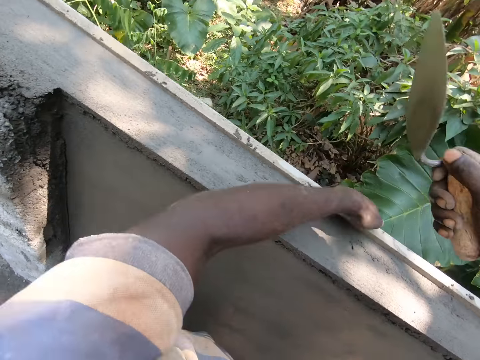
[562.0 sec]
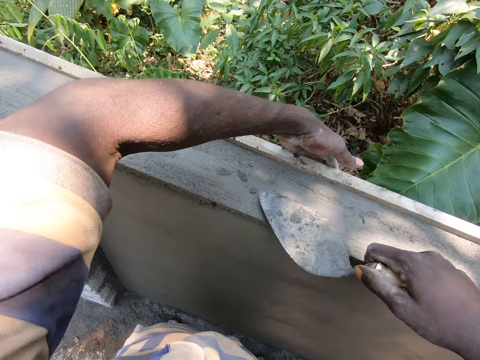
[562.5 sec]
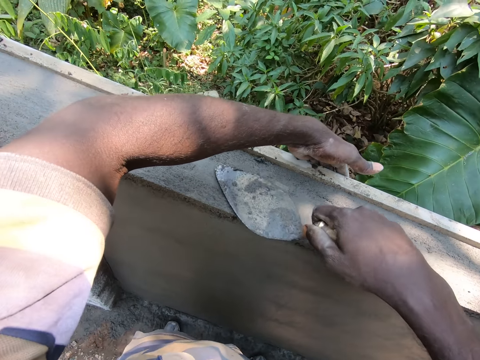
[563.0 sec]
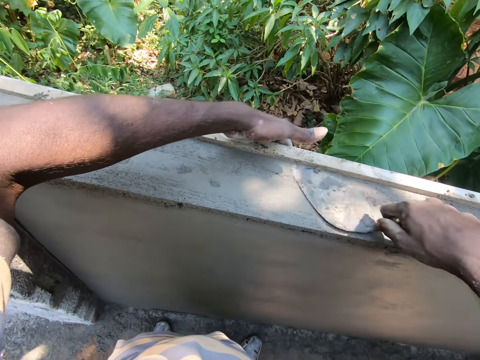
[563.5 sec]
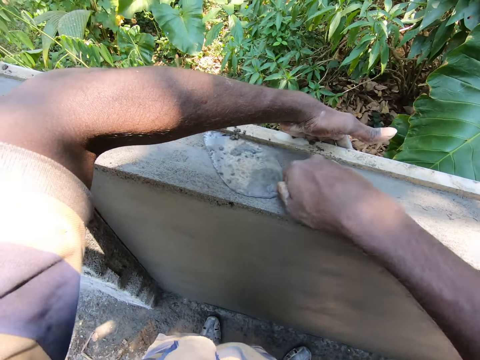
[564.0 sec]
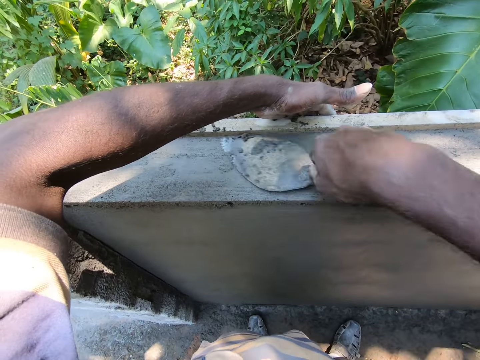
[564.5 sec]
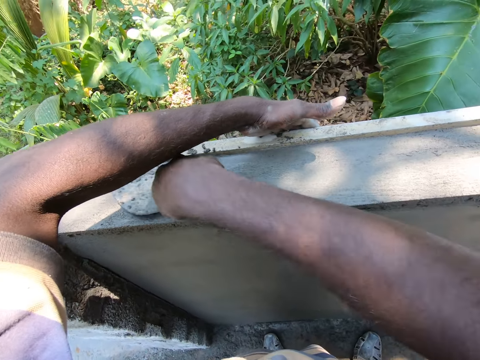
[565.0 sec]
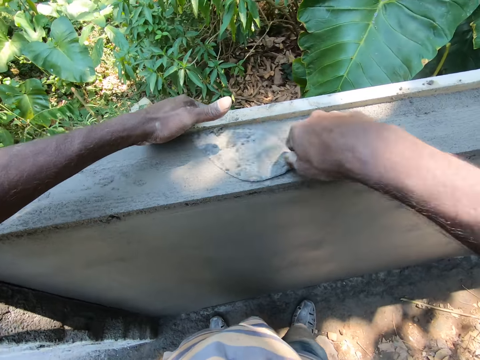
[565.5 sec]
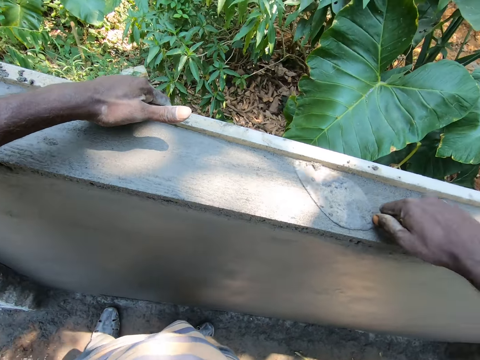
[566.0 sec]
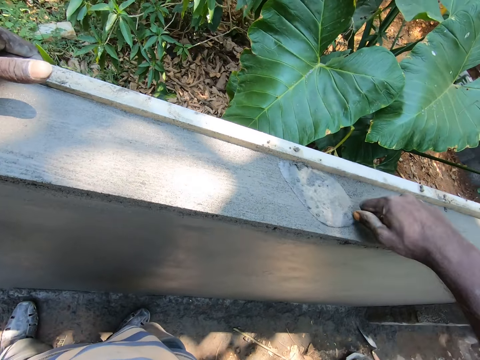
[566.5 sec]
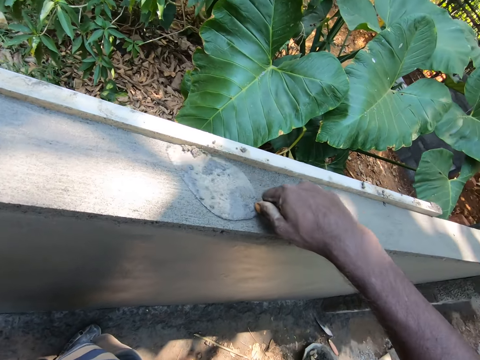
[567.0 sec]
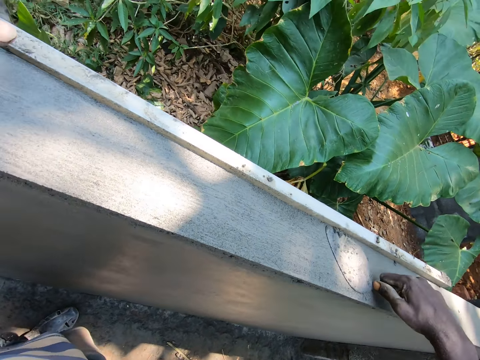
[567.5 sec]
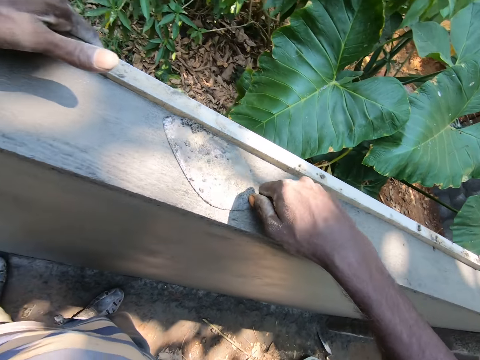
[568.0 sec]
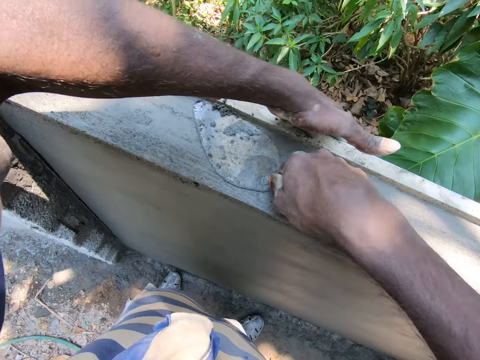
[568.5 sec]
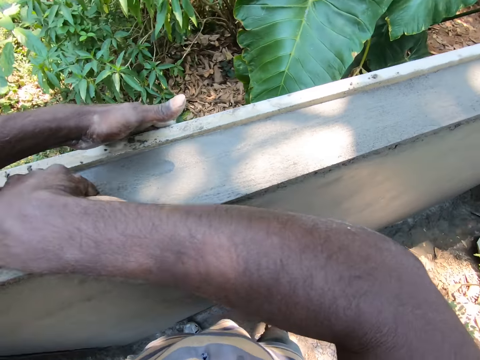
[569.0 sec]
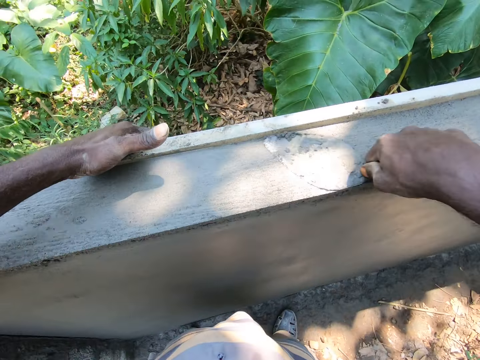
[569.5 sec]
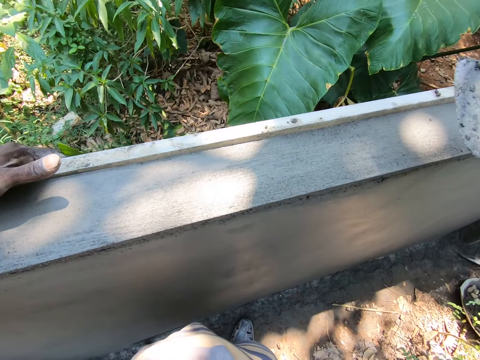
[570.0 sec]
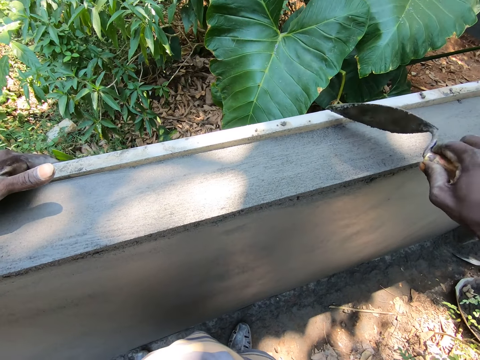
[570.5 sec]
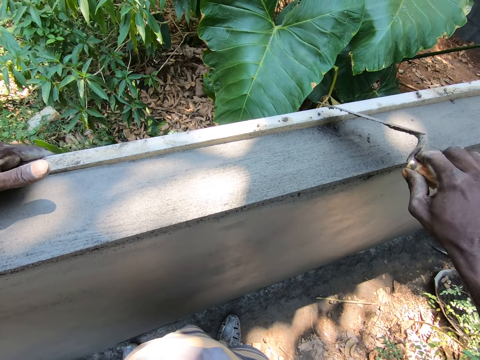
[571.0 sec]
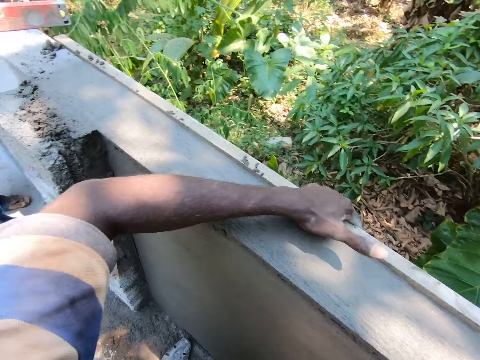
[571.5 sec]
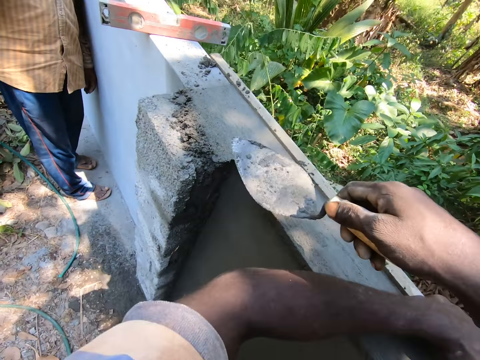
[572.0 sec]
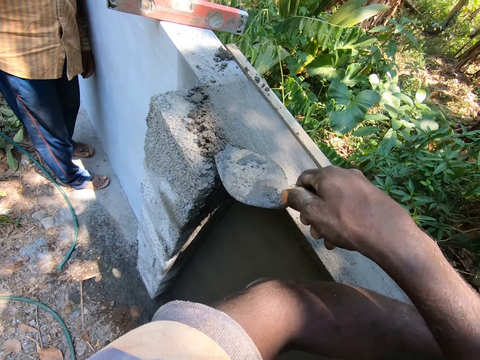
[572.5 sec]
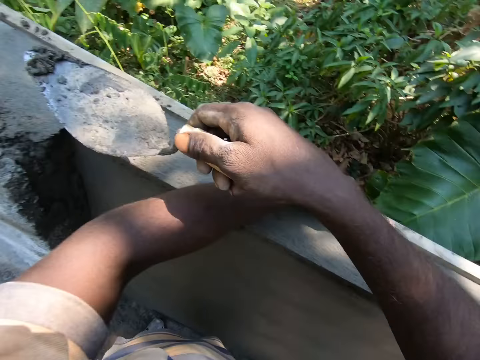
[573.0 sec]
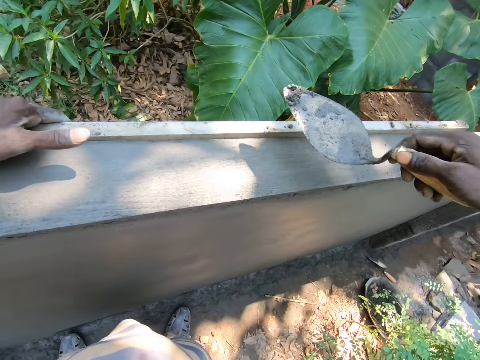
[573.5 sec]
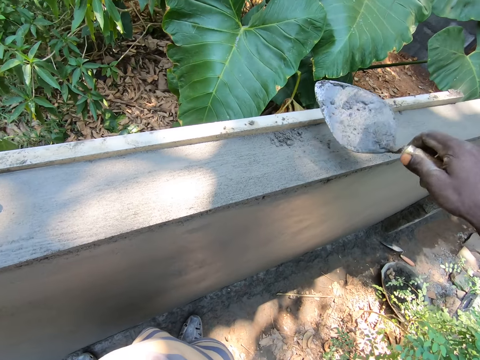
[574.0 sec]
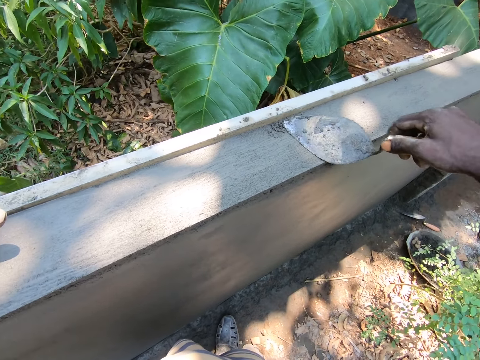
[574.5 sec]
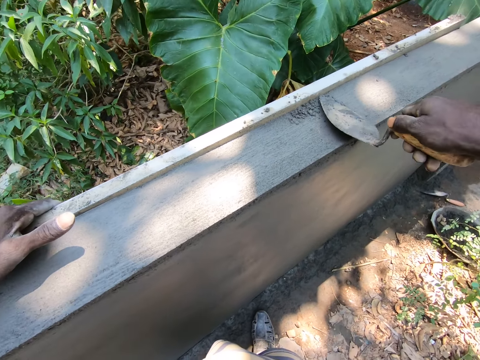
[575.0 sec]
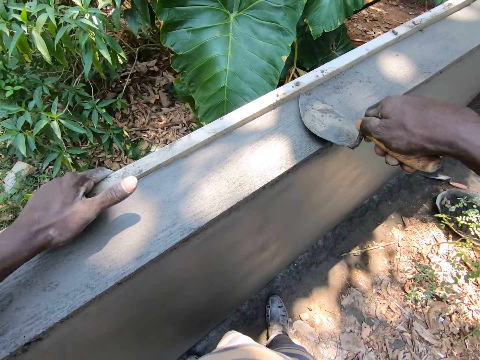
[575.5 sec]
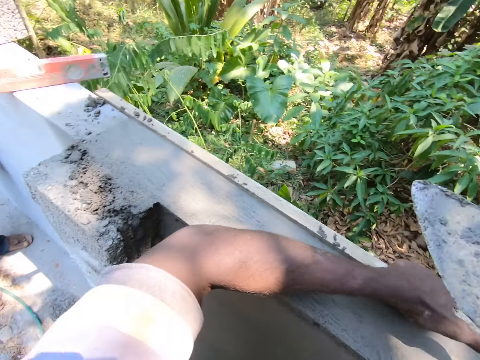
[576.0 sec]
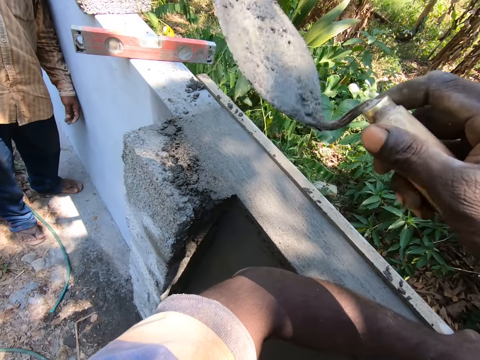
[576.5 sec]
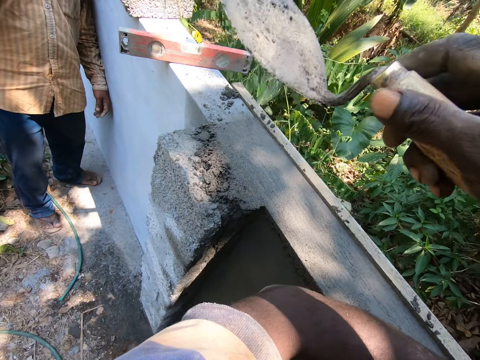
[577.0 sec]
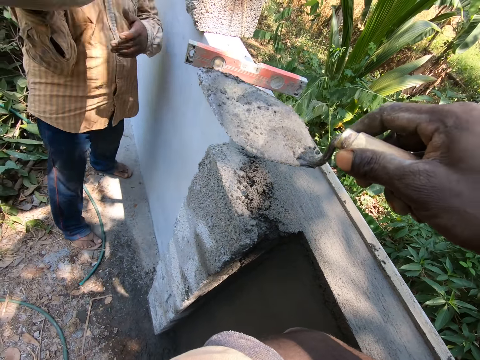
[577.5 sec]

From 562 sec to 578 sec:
The camera wearer holds a piece of lumber with the left hand. They plaster the wall with a trowel. They remove cement mixture from the trowel. They pour concrete on the wall. They turn to the side. They look around in the compound. They scoop the cement mixture with the trowel. They turn to the side. They pour the cement mixture on the wall. They spread the cement mixture on the wall with the trowel. They look around in the compound. They turn to the side. They gesture with the right hand. They hold a plastering trowel.

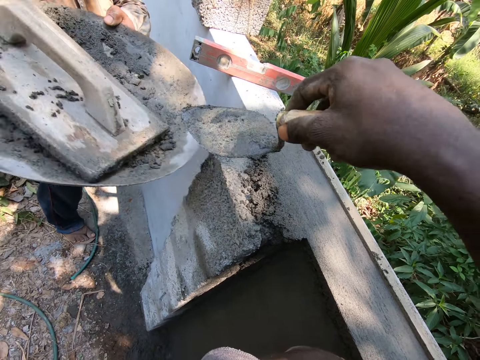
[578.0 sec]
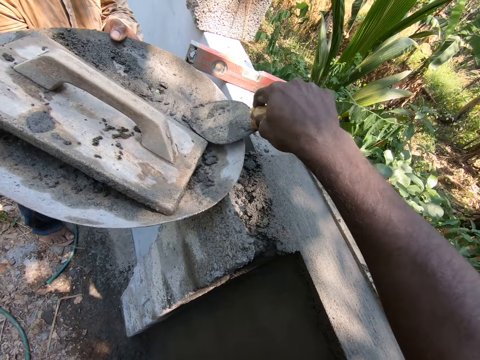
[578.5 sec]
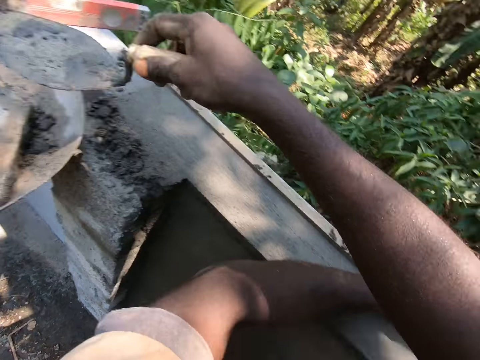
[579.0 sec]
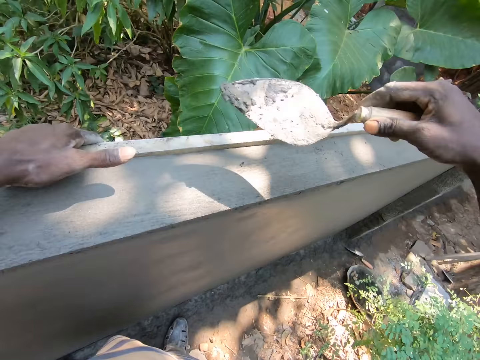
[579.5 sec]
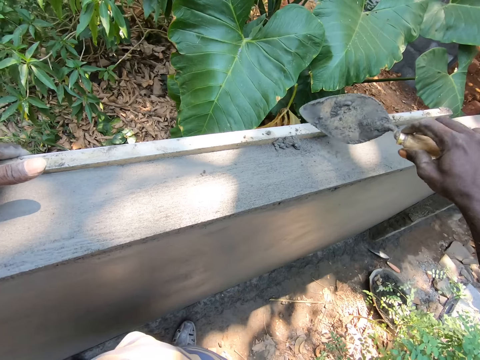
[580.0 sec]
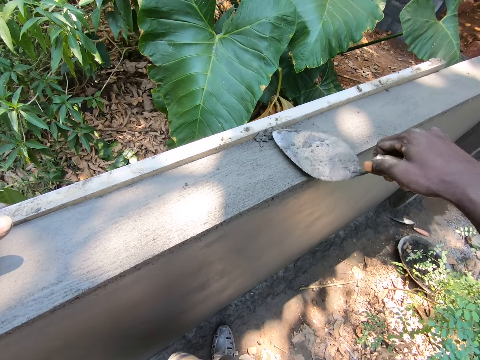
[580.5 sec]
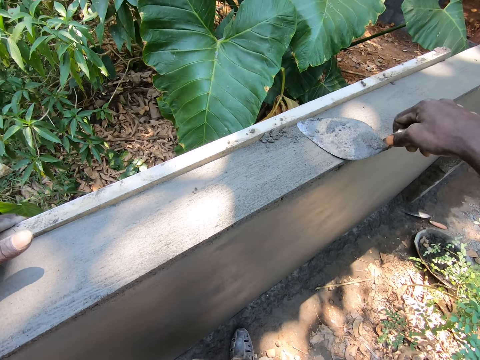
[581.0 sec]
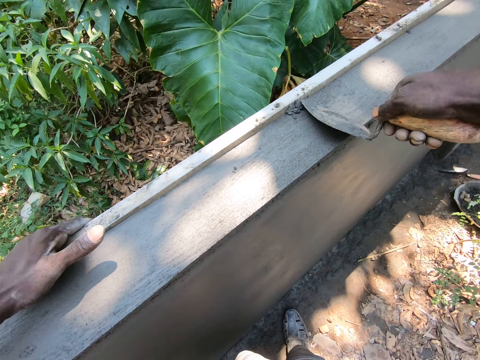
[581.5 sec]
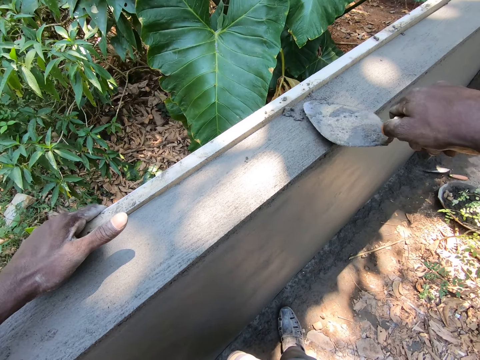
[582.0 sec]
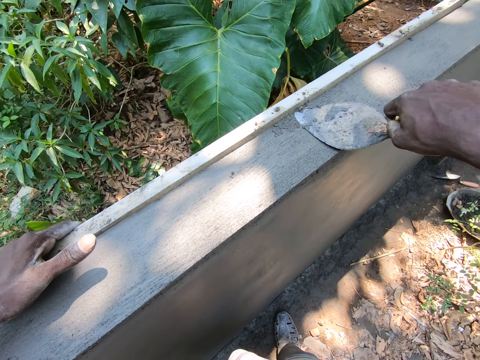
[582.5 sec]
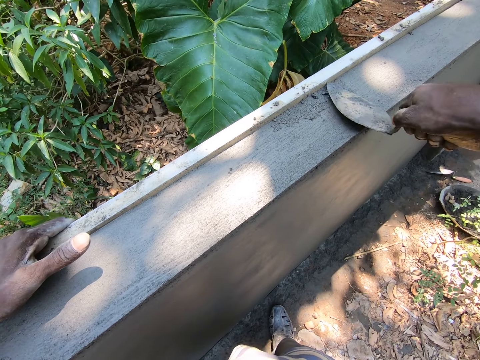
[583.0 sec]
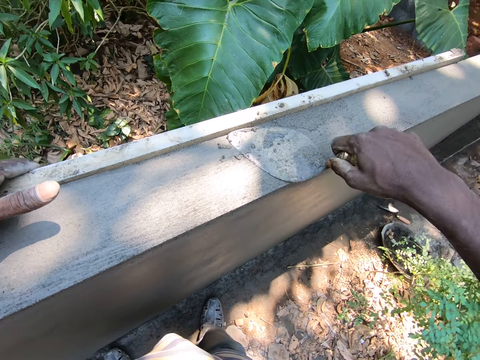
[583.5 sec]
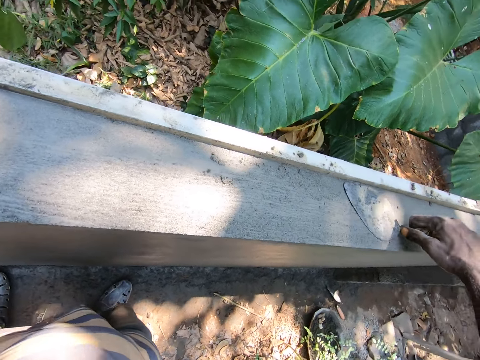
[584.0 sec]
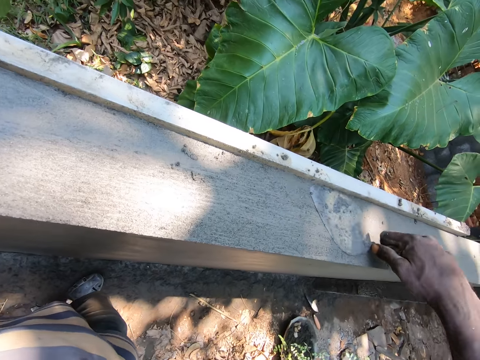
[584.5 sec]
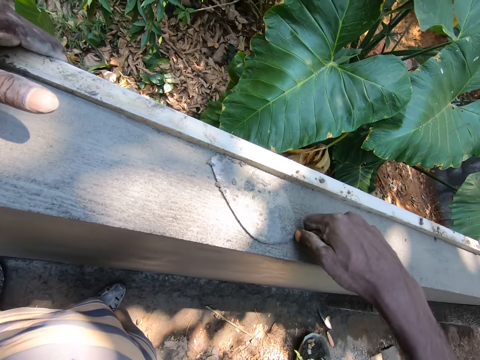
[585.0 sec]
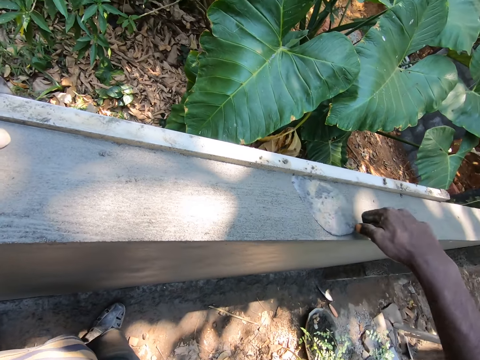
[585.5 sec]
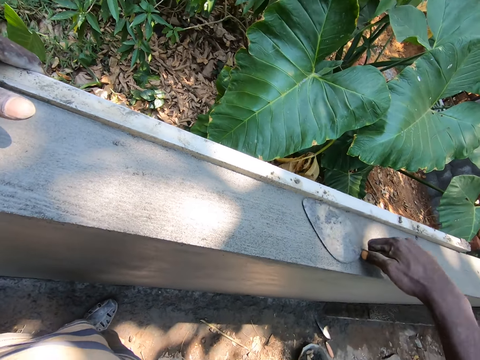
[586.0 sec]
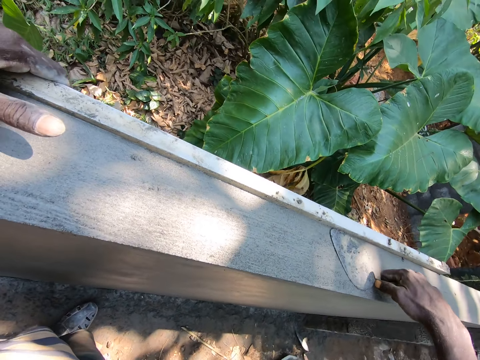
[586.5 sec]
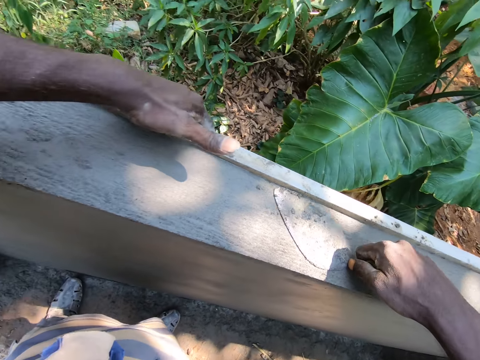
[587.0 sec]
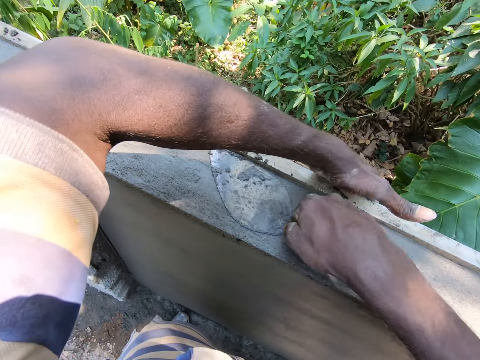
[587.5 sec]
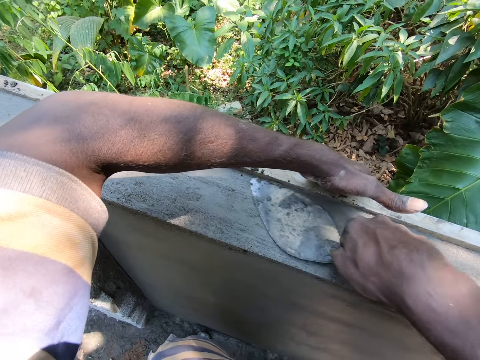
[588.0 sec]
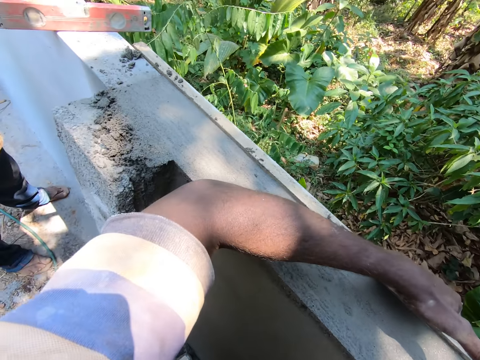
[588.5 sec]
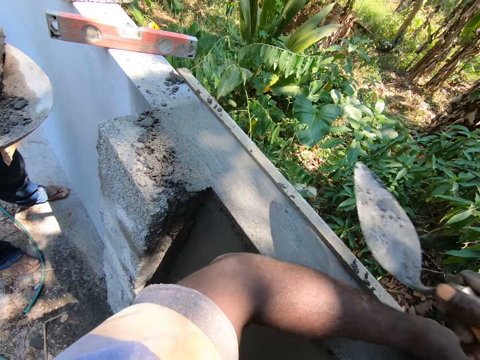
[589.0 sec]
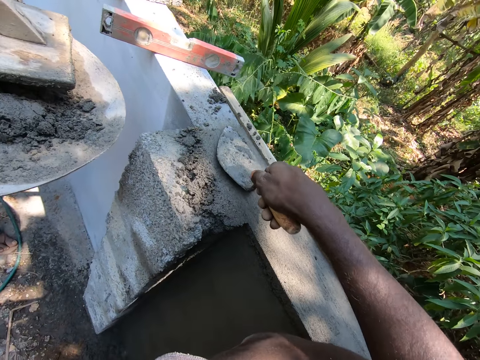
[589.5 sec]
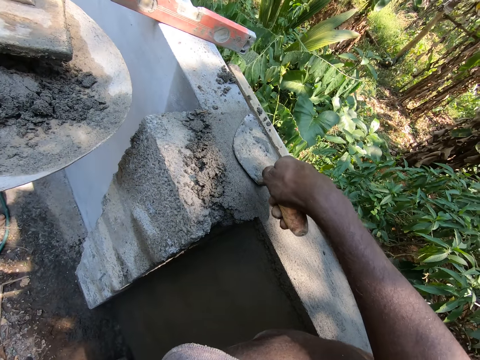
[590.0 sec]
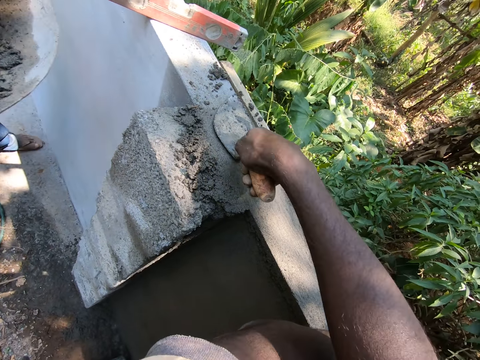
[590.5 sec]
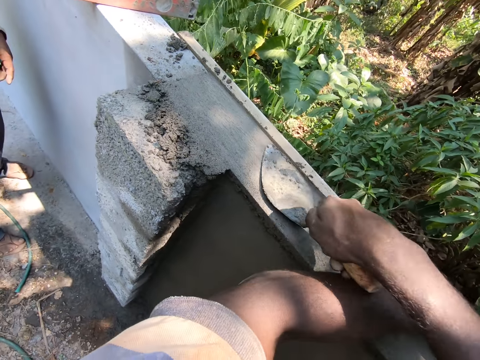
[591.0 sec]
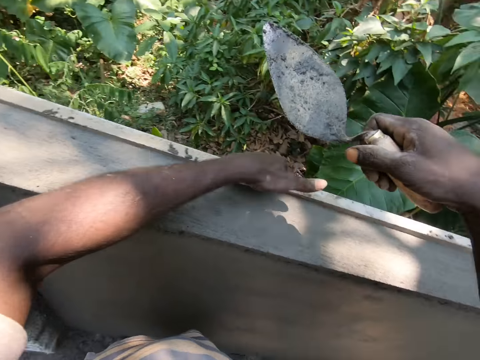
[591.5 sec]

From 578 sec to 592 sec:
A man holds a mortar mixing tray. The camera wearer scoops concrete from the tray with a trowel. They turn to the side. They pour the concrete on a wall. They plaster the wall with a plastering trowel. They turn to the side. They plaster the wall with the plastering trowel.
